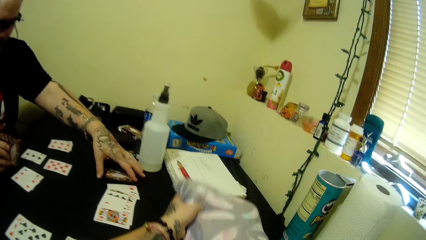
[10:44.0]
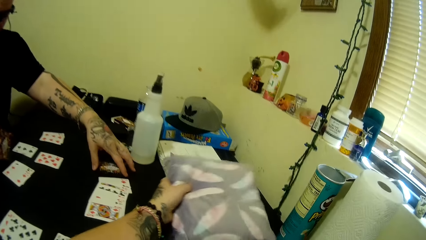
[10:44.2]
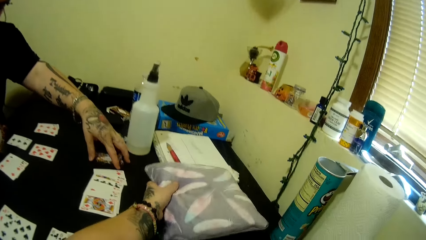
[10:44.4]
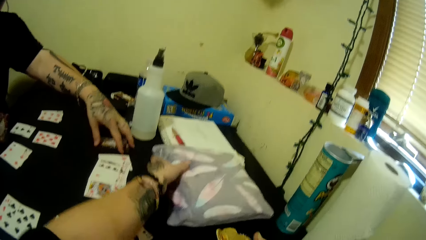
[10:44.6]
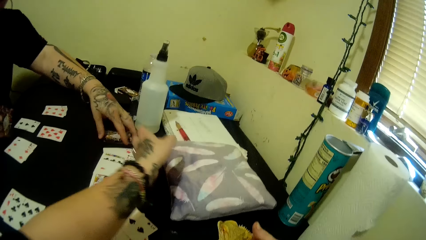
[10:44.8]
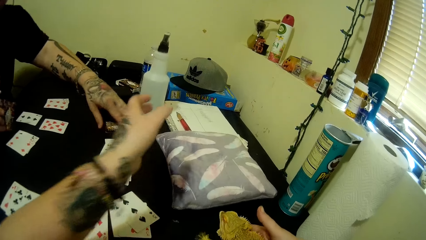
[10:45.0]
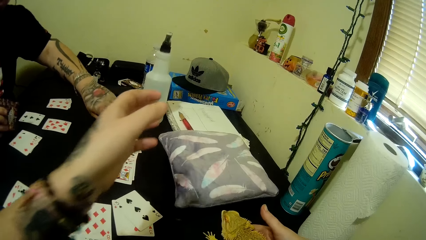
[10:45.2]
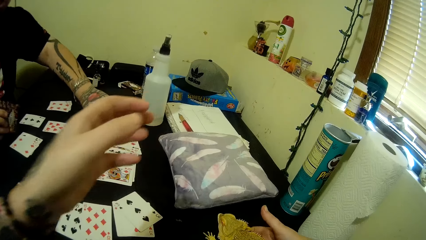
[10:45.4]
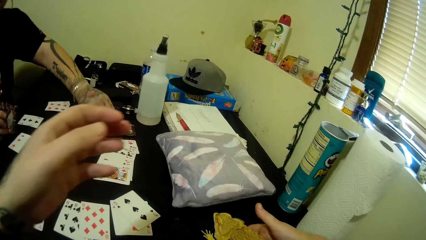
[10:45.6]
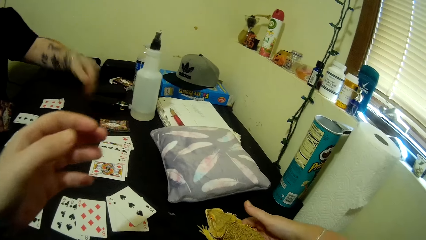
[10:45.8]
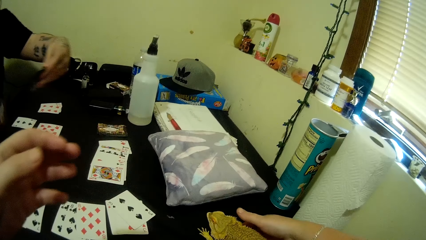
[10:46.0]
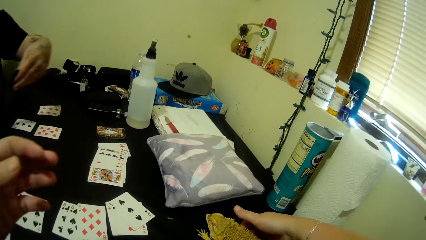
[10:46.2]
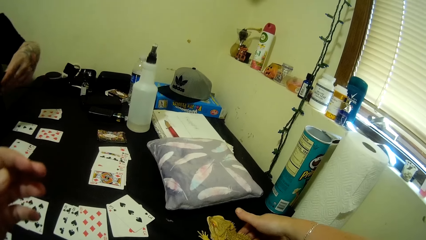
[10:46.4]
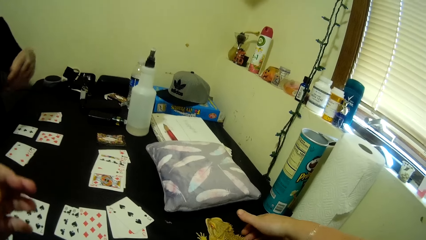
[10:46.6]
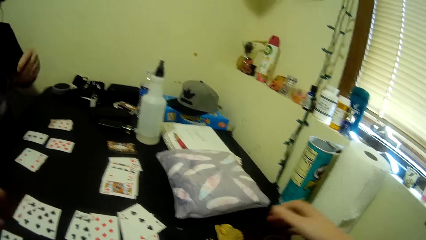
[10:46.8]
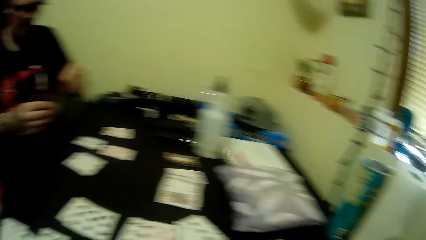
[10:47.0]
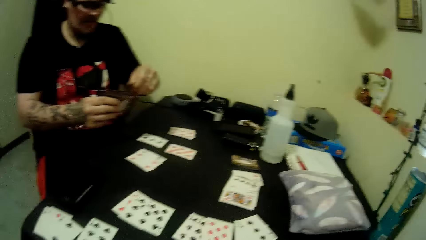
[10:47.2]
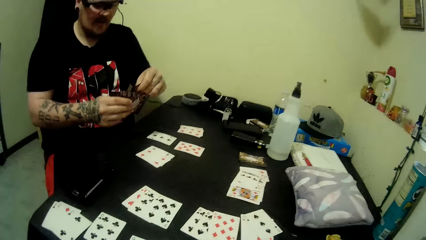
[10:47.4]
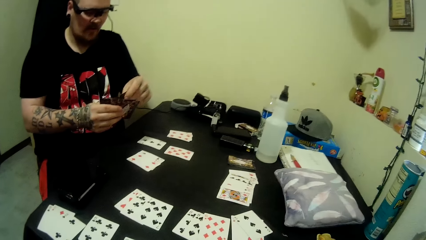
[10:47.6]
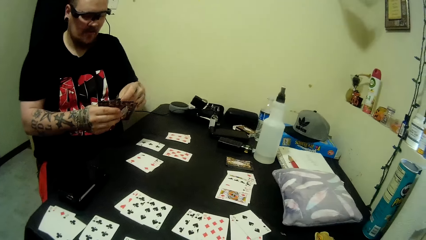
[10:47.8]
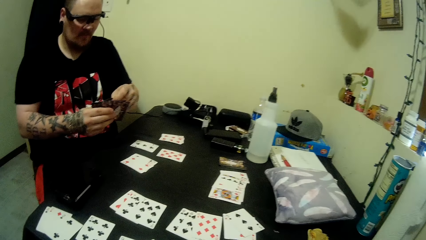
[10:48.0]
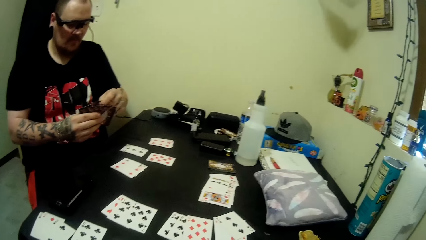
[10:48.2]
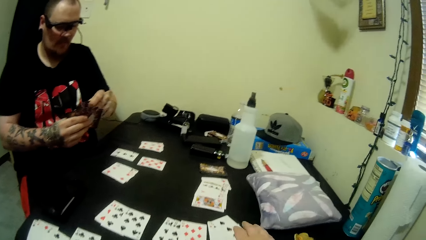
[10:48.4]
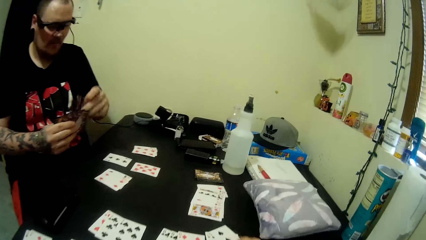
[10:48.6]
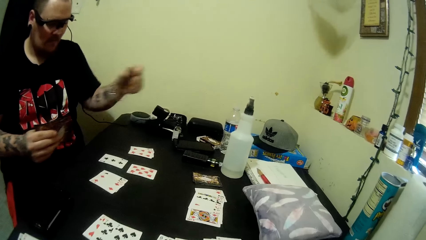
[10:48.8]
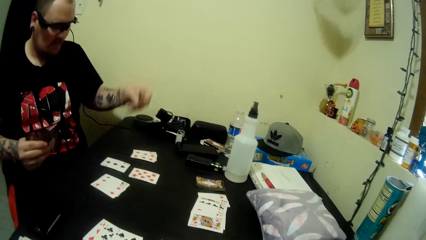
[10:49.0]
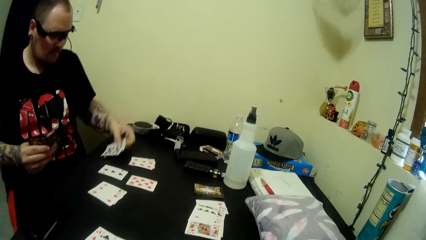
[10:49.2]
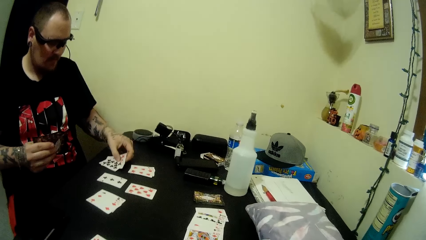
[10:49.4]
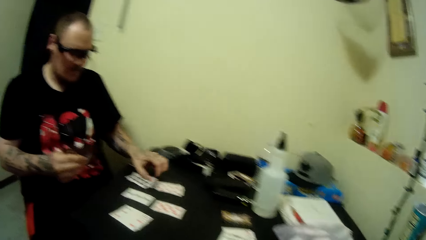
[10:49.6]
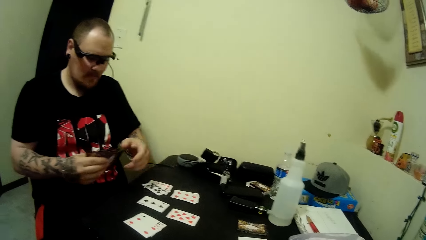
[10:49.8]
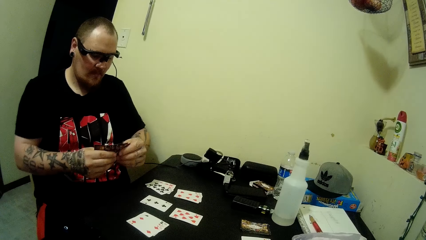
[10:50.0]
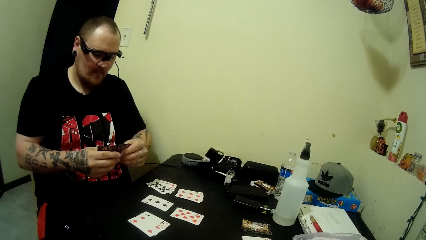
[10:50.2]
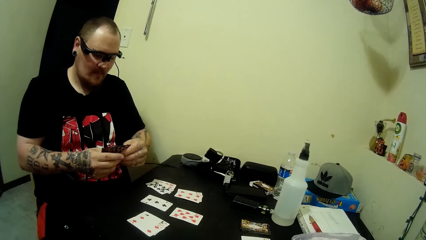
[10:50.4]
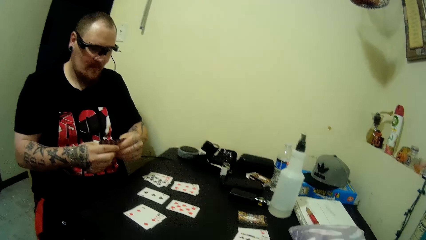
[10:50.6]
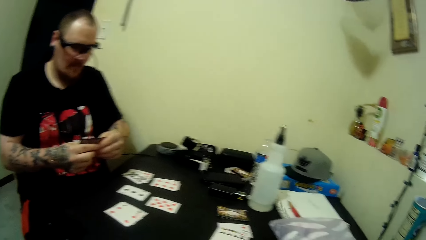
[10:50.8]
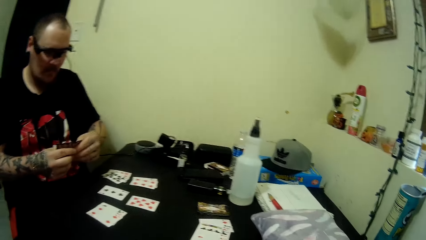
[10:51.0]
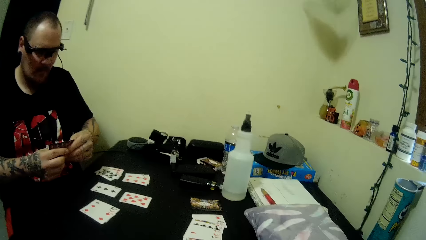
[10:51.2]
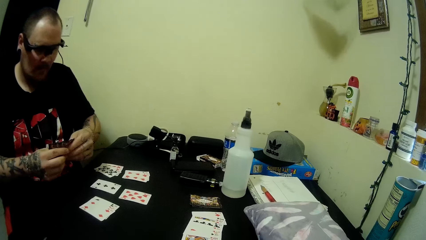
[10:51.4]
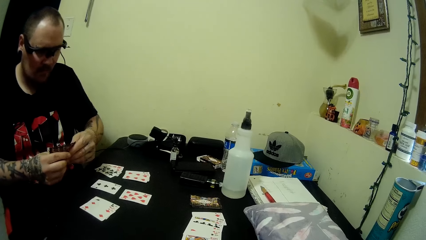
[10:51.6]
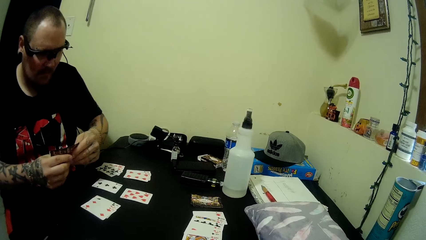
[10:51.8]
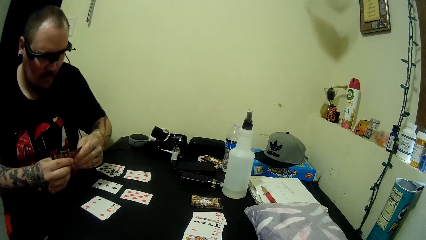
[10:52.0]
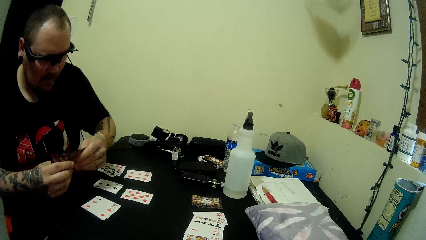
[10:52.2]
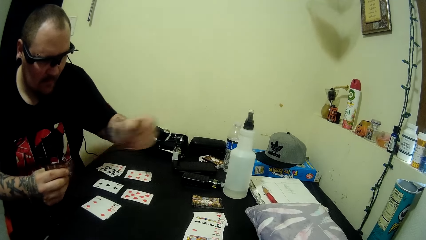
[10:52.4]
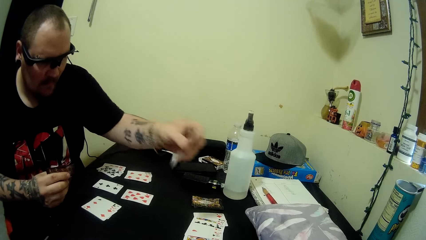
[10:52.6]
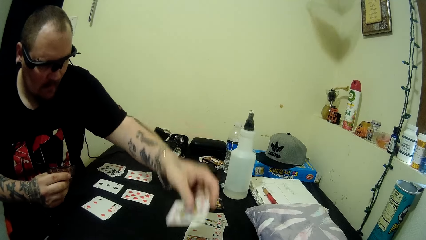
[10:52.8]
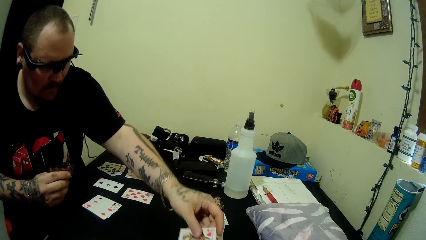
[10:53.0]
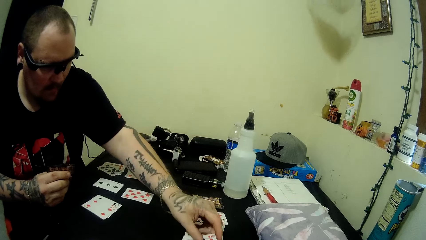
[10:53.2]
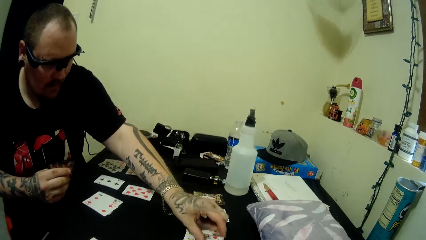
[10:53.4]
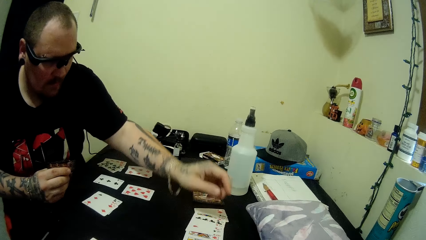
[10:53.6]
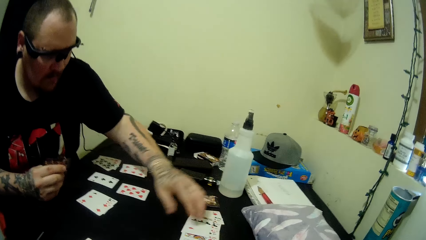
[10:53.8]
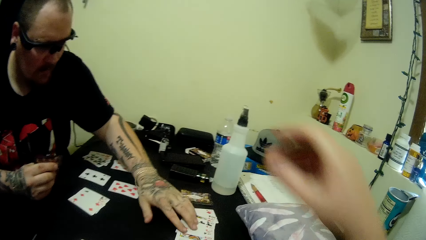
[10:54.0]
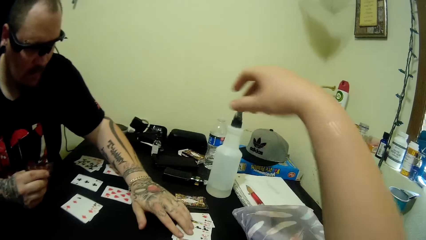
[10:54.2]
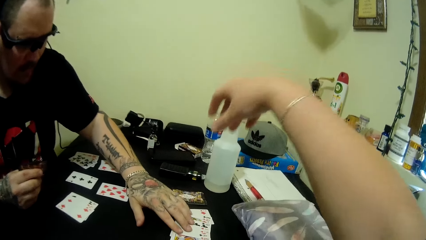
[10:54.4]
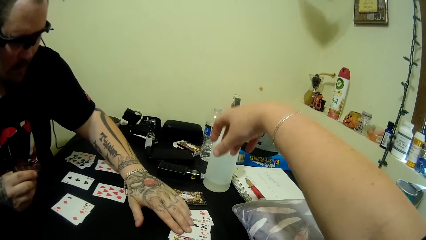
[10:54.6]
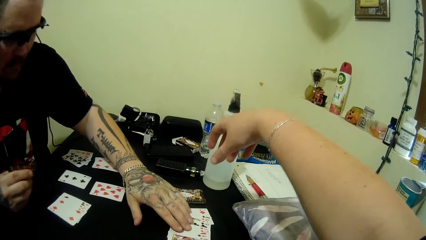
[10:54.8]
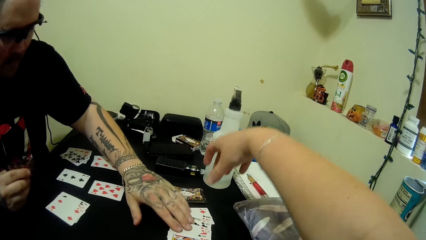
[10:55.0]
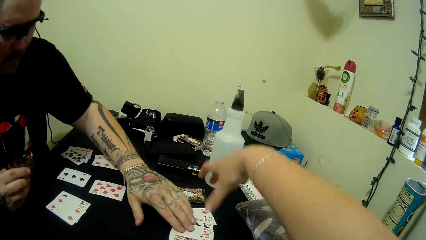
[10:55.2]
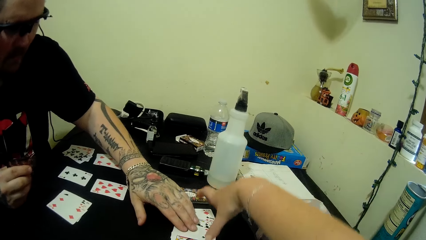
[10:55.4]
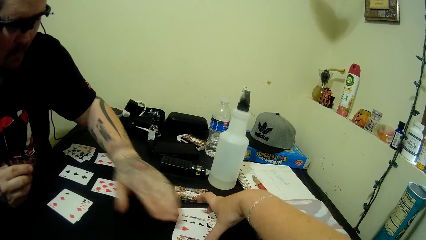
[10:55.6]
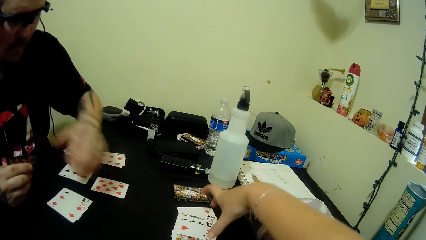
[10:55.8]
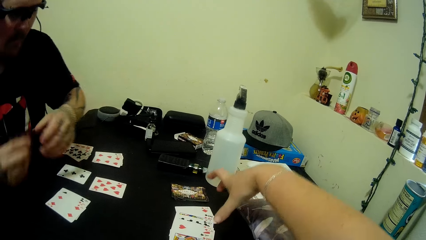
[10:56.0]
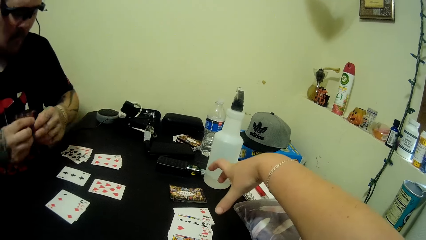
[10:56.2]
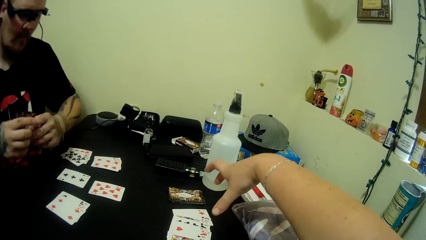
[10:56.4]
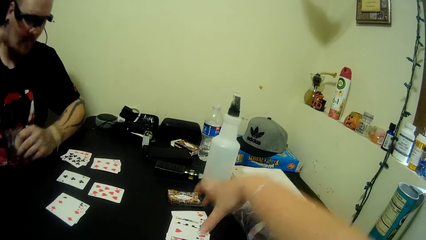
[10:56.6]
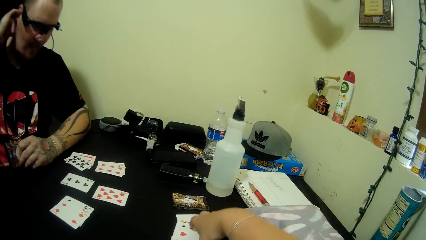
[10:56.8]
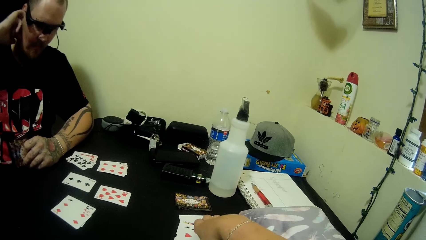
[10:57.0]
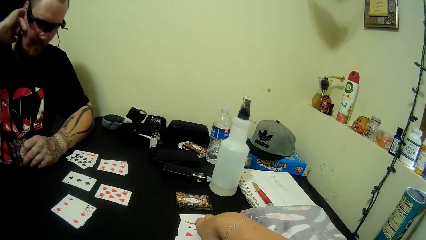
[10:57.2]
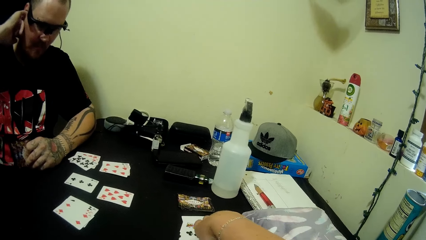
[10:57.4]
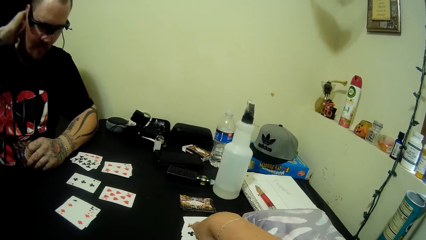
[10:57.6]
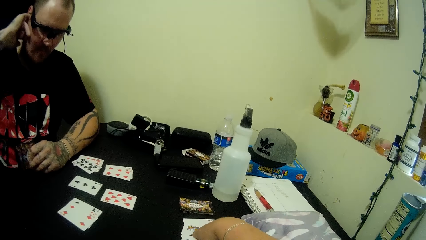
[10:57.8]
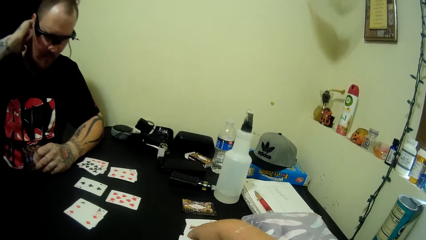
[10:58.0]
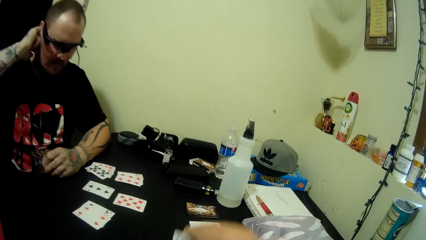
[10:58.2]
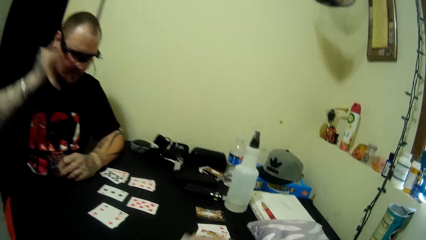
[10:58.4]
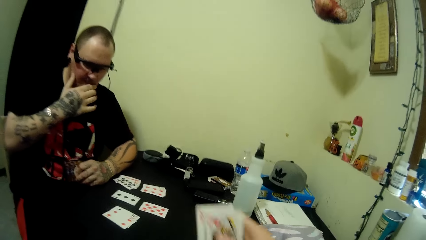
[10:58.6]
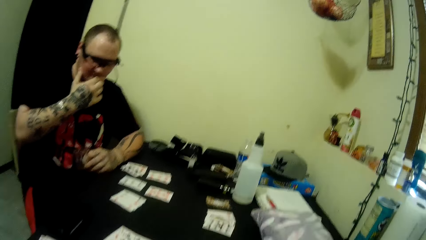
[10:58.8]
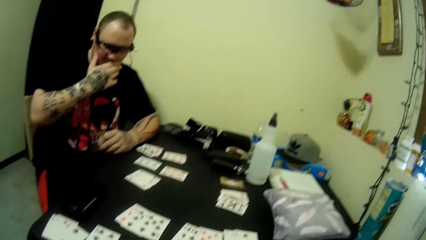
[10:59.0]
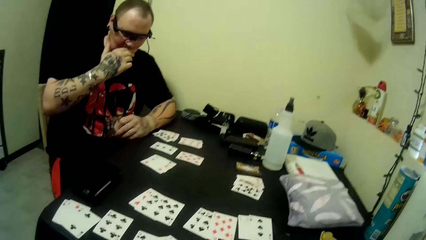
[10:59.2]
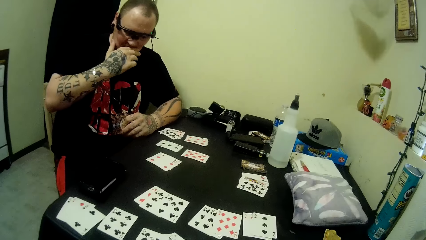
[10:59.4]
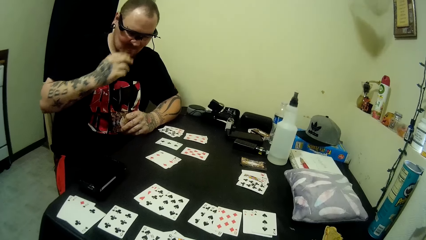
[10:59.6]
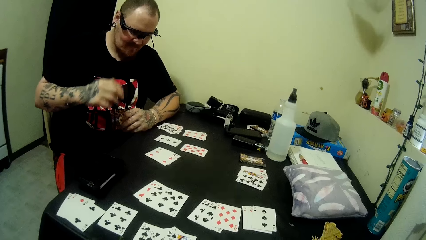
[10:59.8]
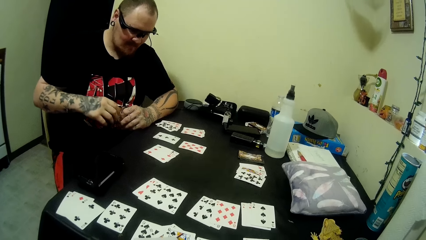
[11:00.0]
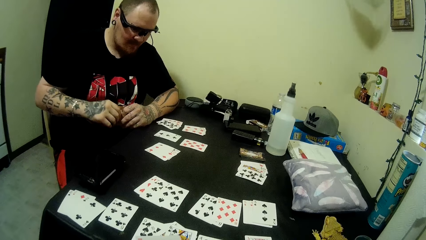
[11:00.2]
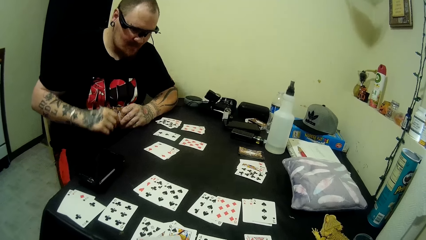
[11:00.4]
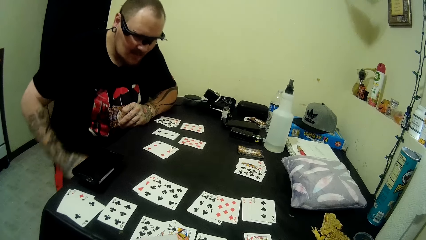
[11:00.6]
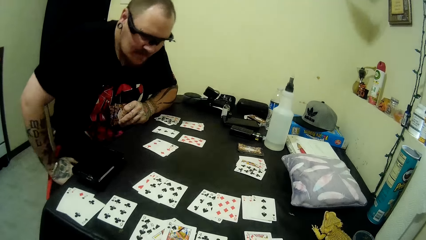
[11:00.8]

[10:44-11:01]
The camera wearer moves a pack on the table with her left hand. A man moves the cards on the table and arranges some cards on the table. The camera wearer puts the pet on the table. The man picks up a card on the table, looks at the card, and talks to the camera wearer. The camera wearer touches a chameleon on the table with her right hand. The man arranges the cards at hand. The camera wearer looks around. The man pulls cards. The camera wearer picks up a card on the table. The man places some cards on the table. The camera wearer looks around. The man arranges the cards at hand, pulls a card, puts the card on the table, and holds the cards on the table. The camera wearer stretches her hand. The man checks the cards on the table with his hand. The camera wearer moves her hand over the cards. The man looks around, picks up the cards with the other hand, and scratches his ear with a finger. The camera wearer picks up a card from the table. The man scratches his face with his hand and looks around.
